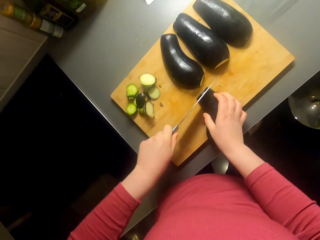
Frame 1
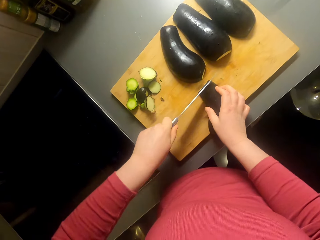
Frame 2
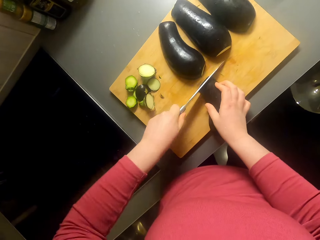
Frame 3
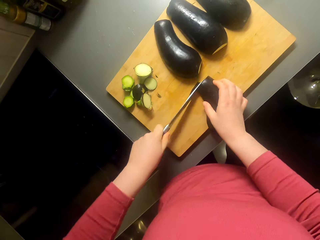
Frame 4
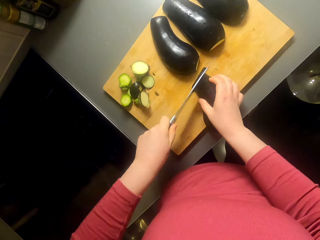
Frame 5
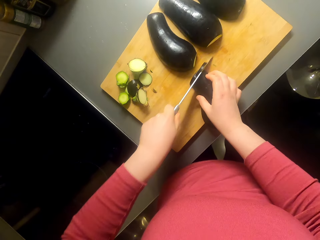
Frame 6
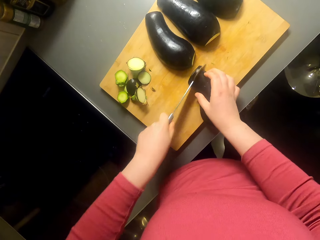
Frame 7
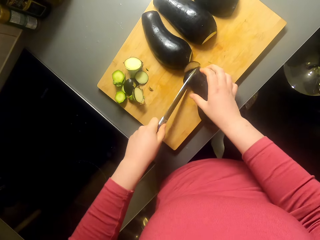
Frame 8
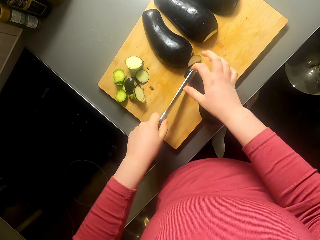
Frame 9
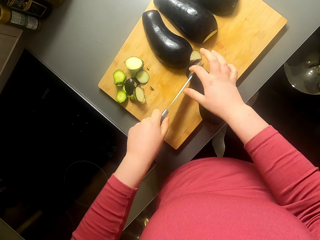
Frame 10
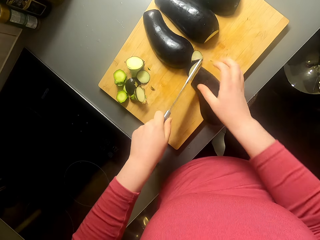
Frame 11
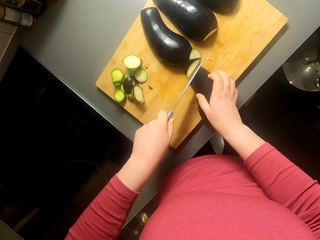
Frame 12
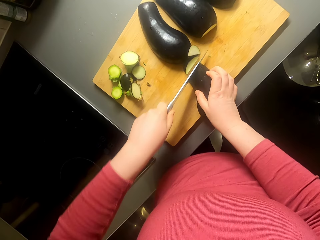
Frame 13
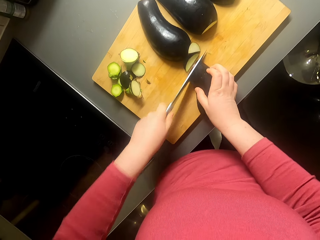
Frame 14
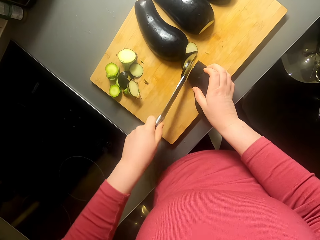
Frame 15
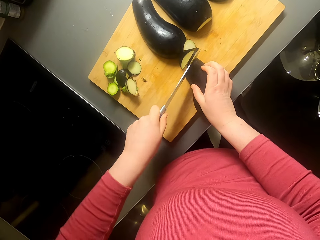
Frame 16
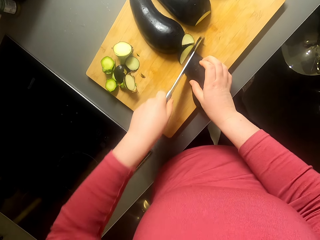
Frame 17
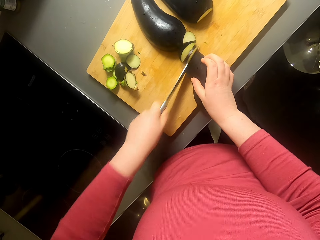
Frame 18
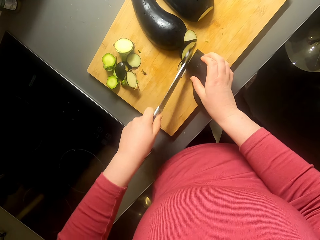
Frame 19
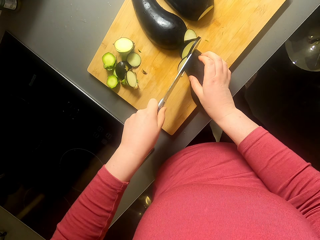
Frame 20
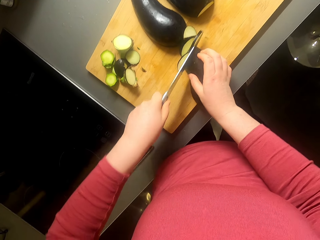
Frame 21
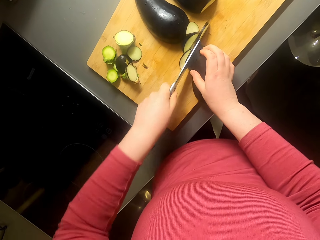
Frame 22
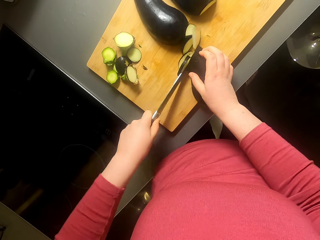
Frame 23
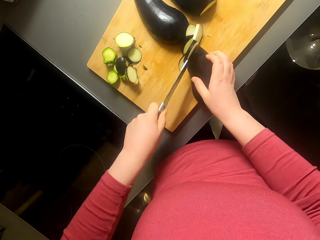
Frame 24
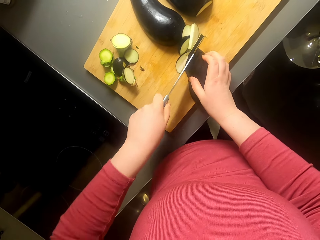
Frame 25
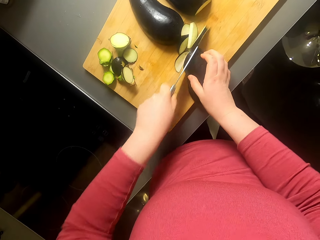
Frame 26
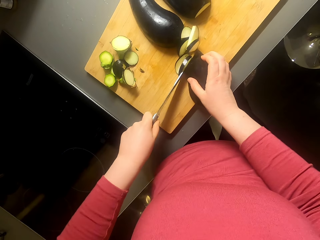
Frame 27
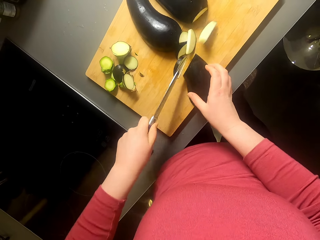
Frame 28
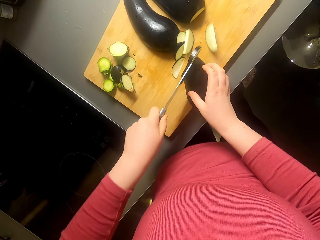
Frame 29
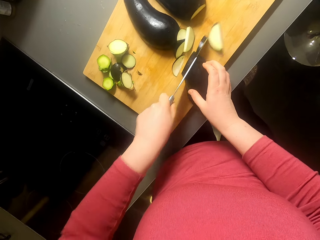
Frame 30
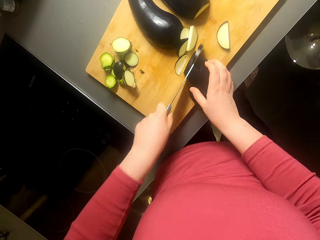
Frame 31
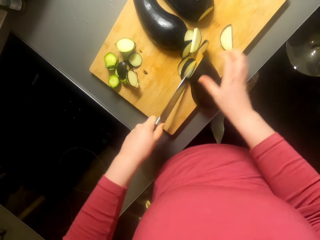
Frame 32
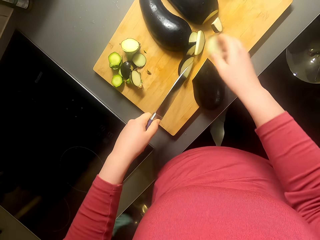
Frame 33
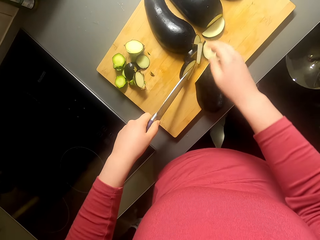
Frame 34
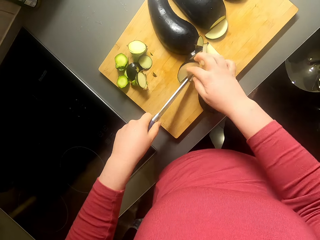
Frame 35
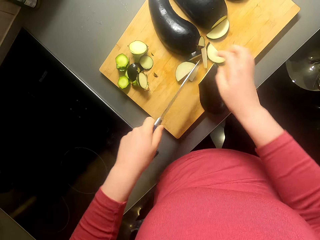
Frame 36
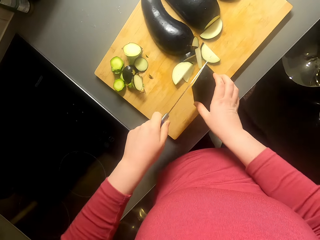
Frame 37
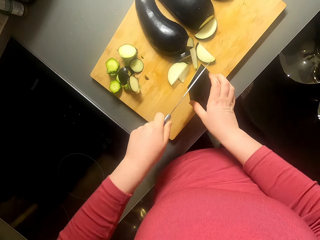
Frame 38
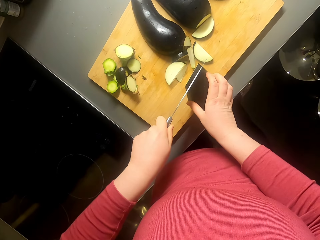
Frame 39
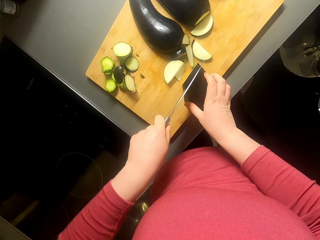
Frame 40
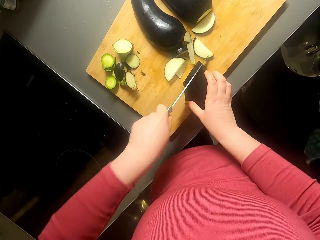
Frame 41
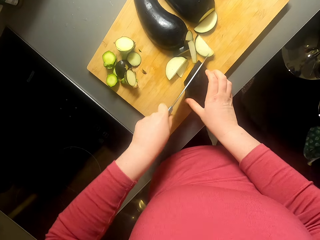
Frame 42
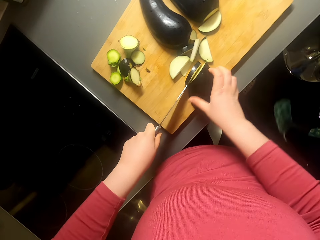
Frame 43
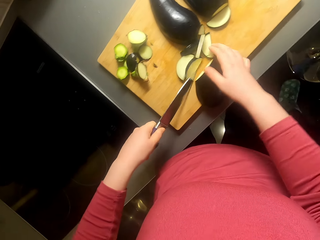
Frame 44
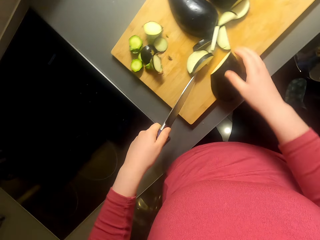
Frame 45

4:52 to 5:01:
The camera wearer cuts the eggplant. They chop the eggplant.

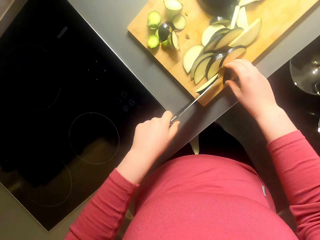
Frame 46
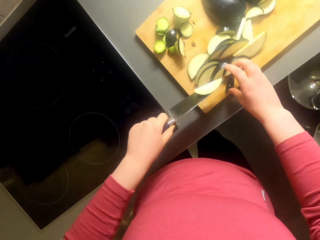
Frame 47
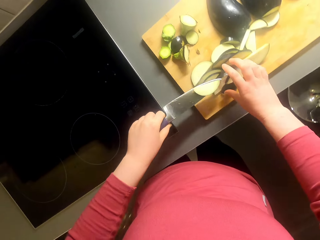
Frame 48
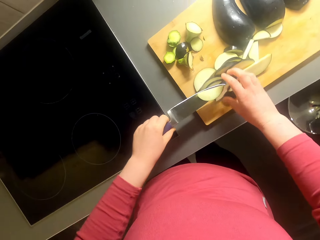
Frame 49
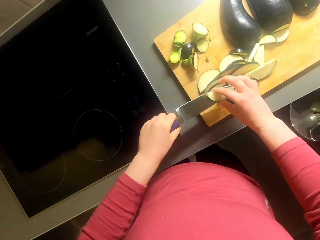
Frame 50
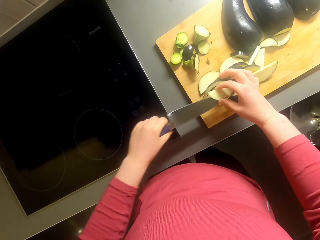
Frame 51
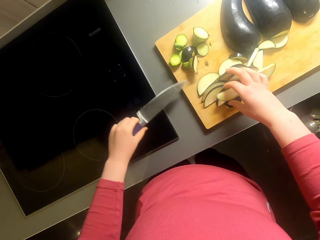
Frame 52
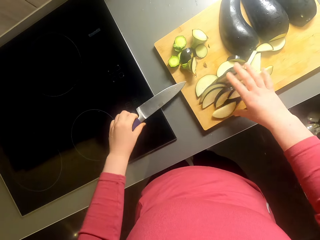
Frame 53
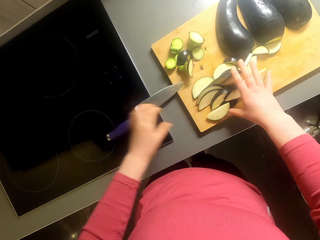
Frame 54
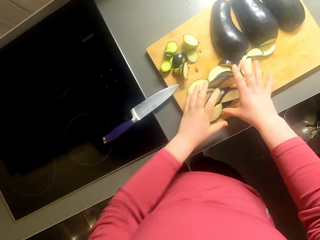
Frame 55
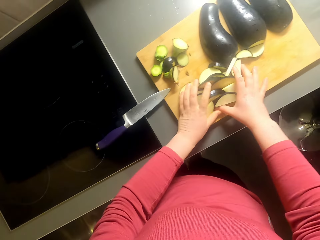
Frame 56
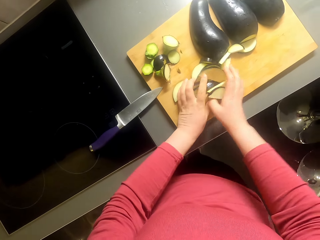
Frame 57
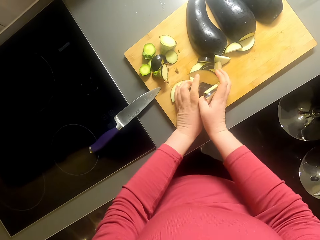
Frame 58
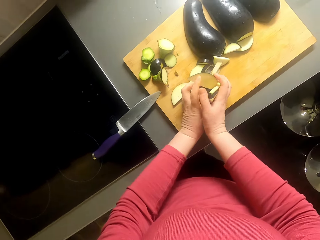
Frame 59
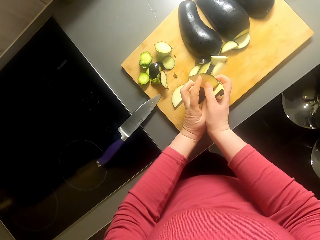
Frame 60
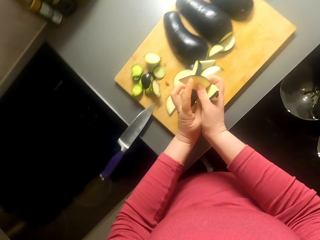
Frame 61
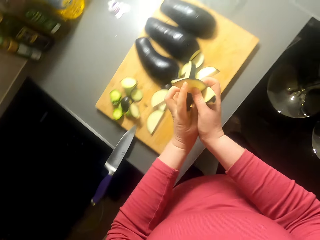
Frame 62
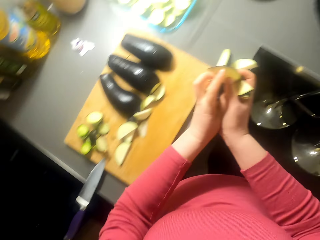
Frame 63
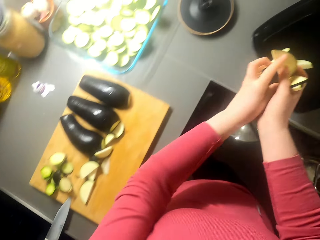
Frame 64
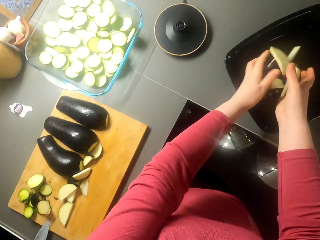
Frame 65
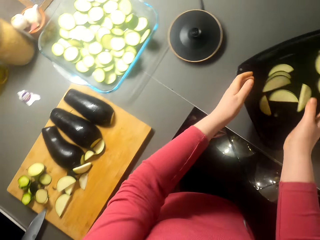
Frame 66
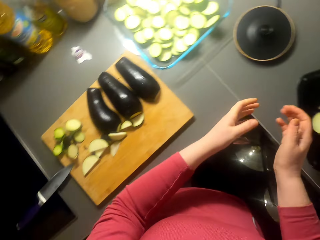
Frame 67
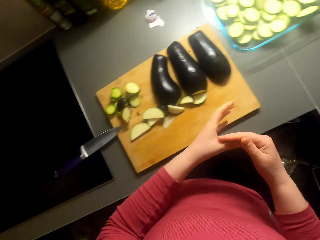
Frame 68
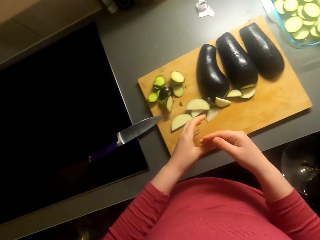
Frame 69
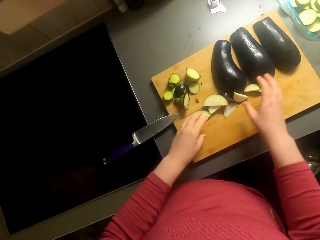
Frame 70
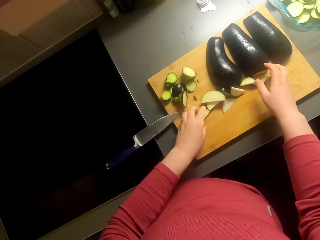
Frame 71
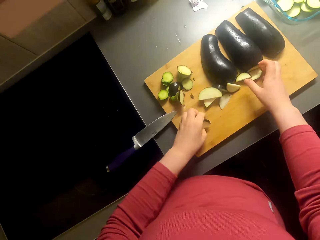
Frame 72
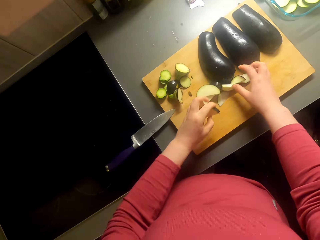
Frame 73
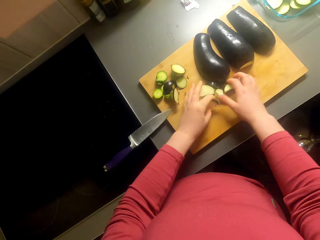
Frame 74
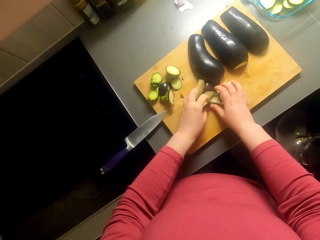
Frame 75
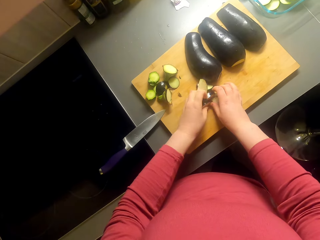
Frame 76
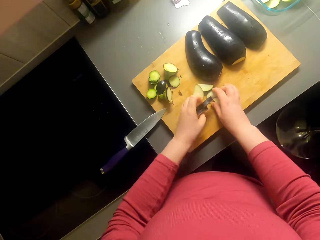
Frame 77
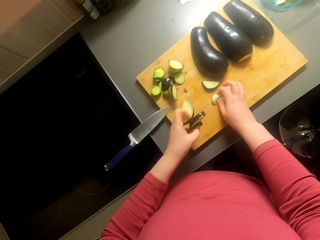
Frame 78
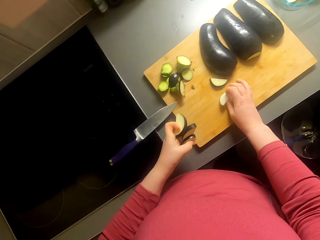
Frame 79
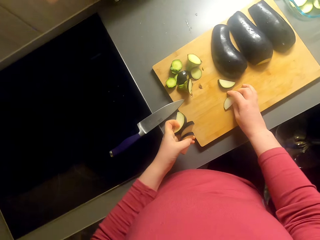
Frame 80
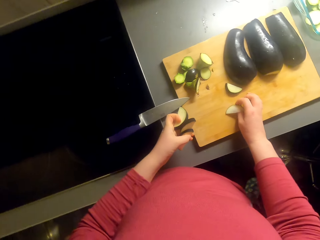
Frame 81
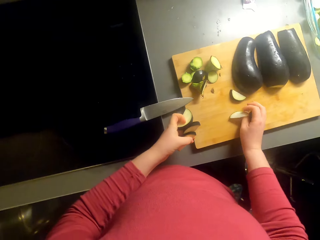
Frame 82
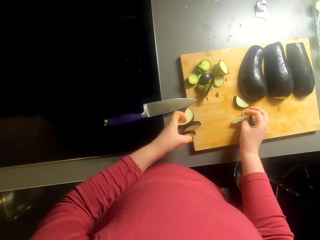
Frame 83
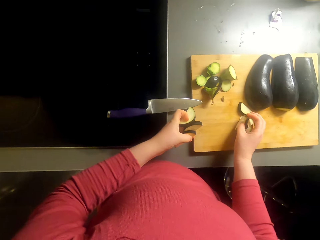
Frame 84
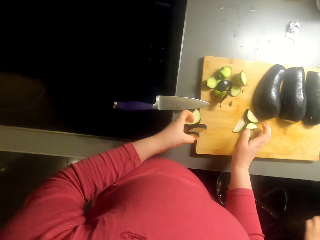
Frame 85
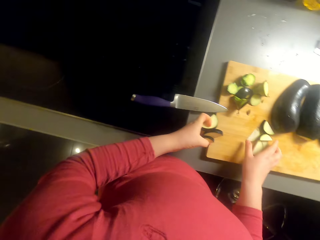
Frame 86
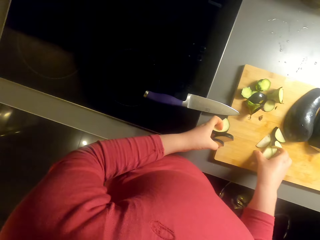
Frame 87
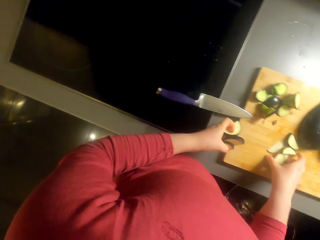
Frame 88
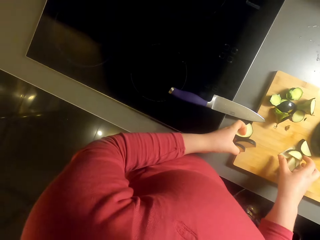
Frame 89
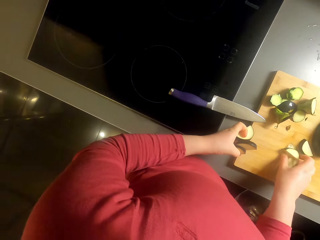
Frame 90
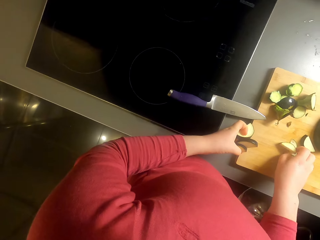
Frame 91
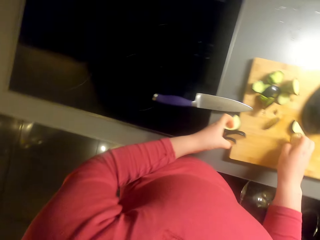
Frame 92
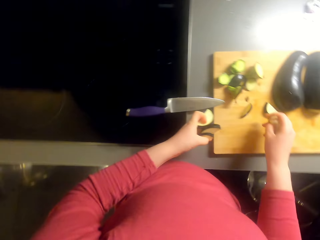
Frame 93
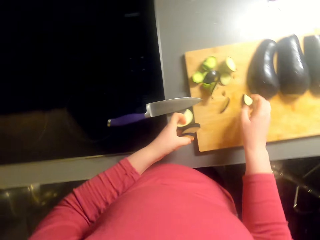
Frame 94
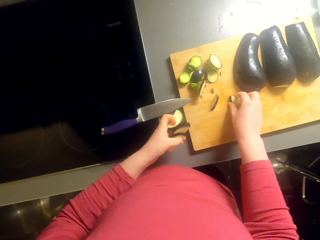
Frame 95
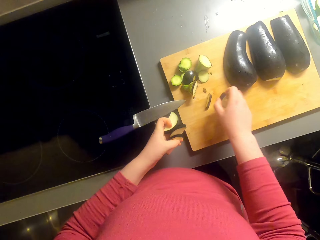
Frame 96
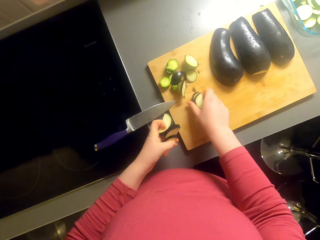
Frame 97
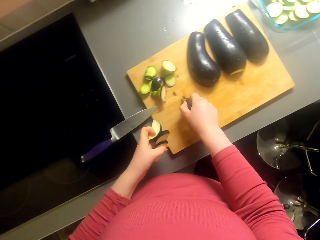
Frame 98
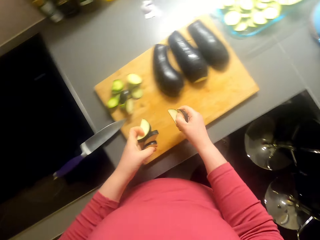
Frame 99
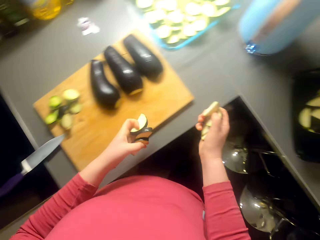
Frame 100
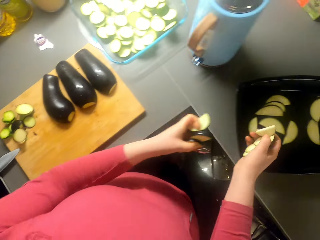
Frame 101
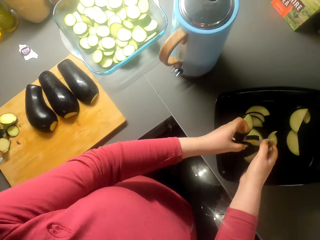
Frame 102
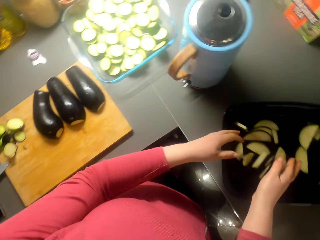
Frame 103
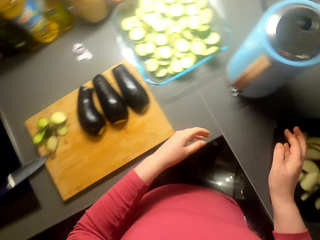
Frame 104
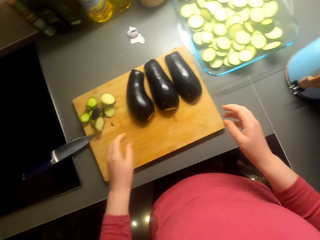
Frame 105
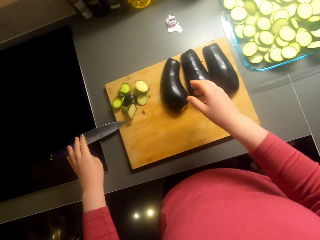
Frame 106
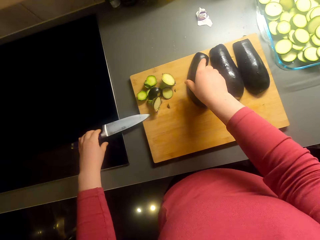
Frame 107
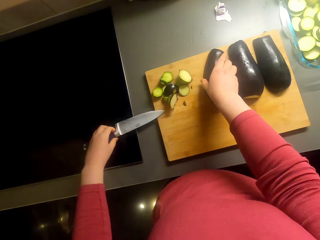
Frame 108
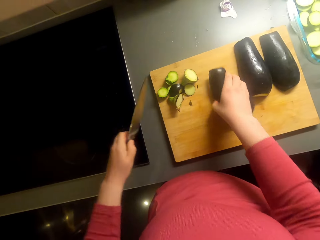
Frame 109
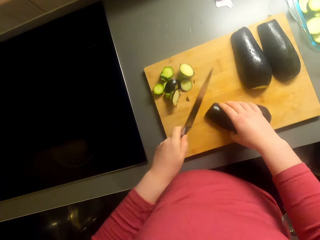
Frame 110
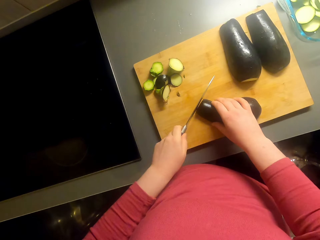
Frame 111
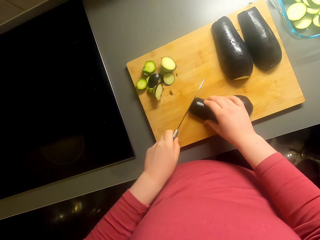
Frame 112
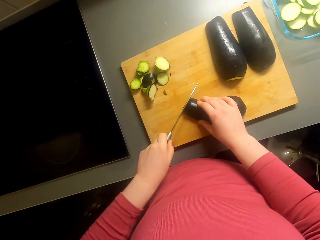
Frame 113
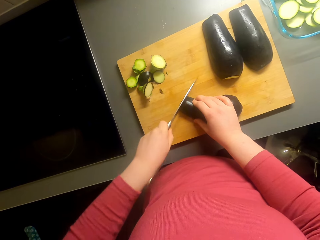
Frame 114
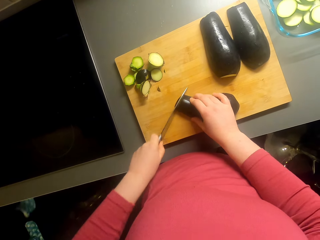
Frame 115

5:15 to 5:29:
The camera wearer puts the knife on the kitchen area. They pick up the pieces of eggplant and put the pieces of eggplant in the tray. They pick up the pieces of eggplant and put the pieces of eggplant in the tray. They pick up the knife, pick up the eggplant, and cut the eggplant.
